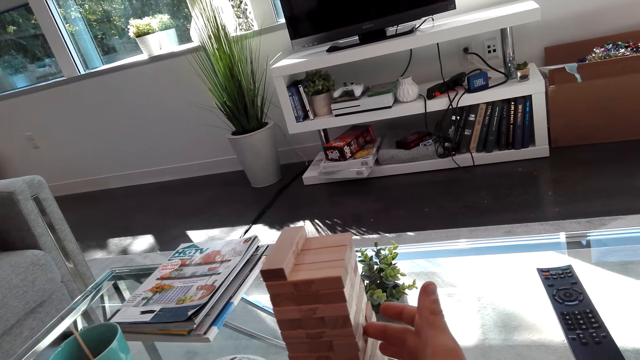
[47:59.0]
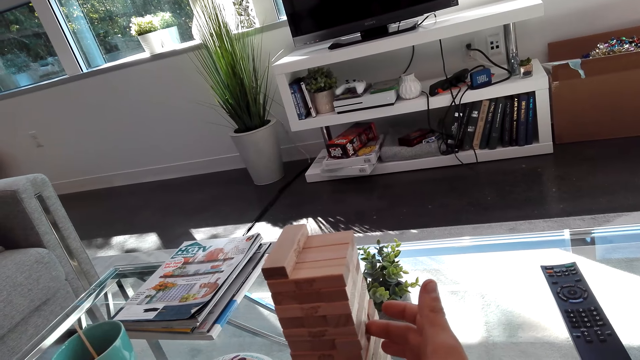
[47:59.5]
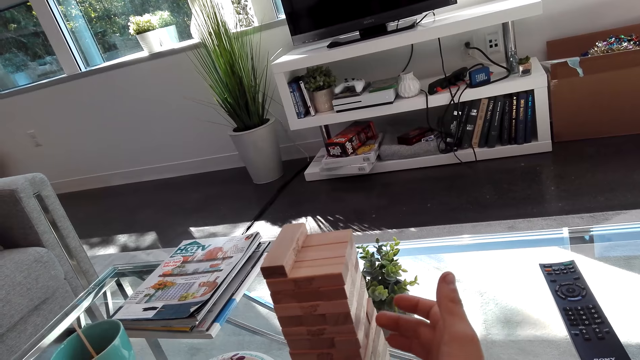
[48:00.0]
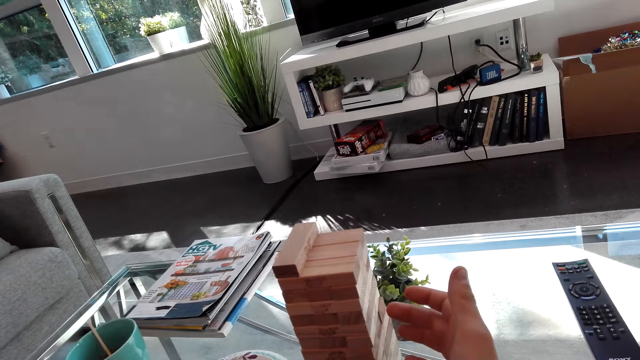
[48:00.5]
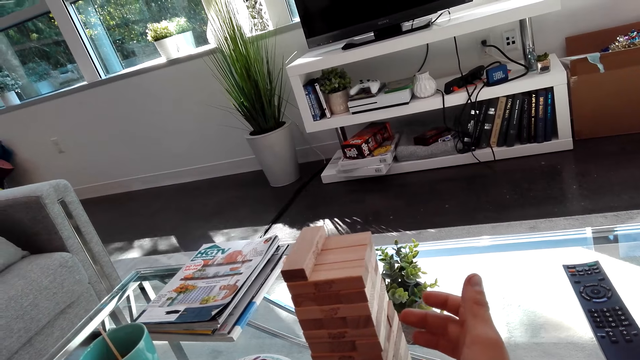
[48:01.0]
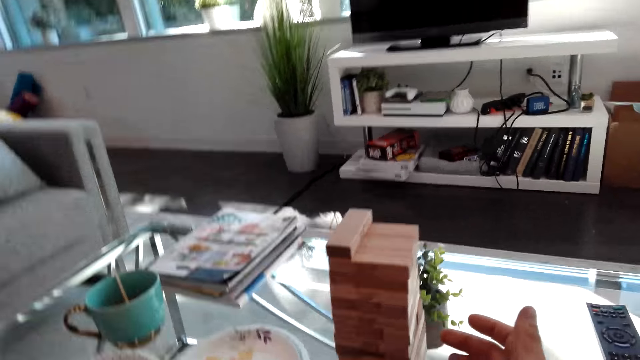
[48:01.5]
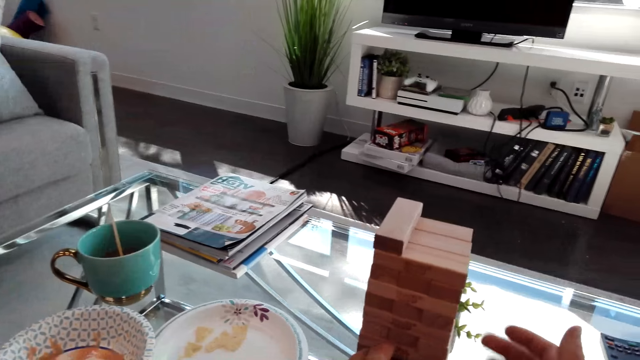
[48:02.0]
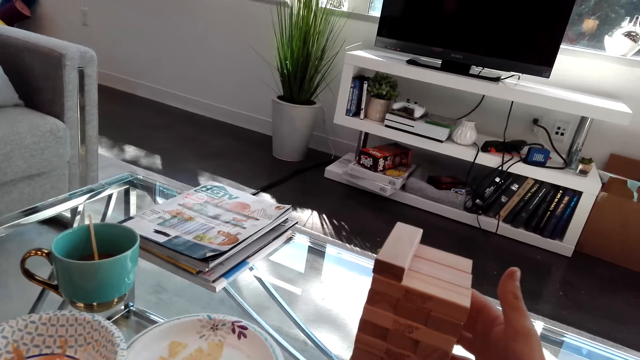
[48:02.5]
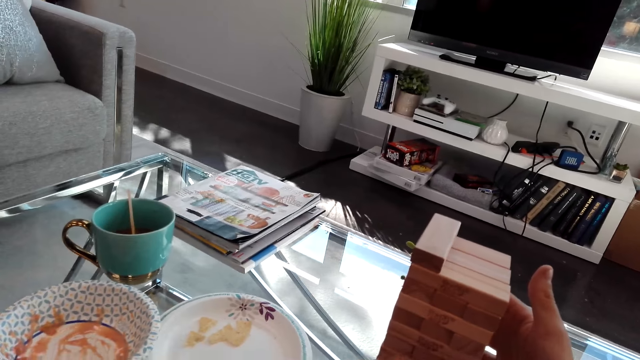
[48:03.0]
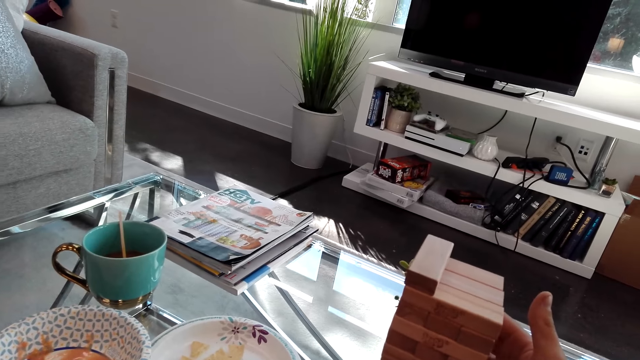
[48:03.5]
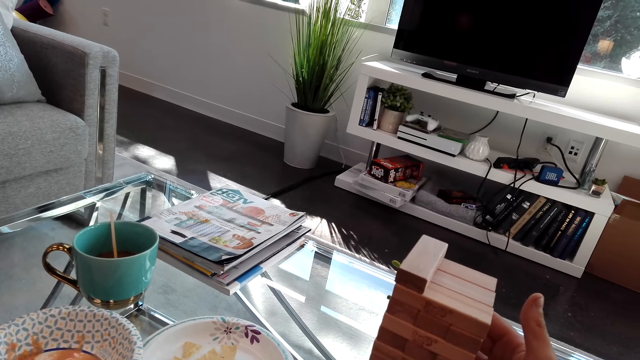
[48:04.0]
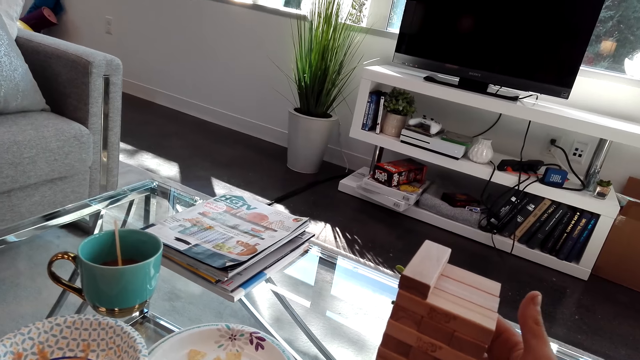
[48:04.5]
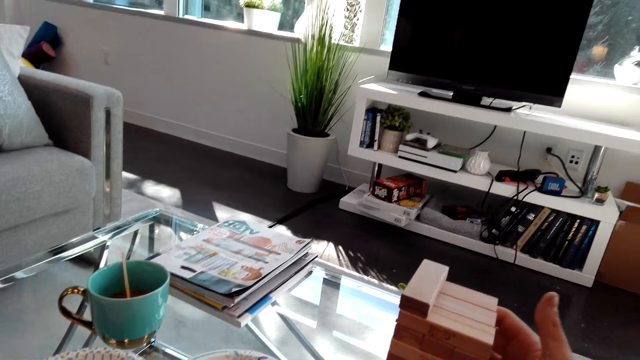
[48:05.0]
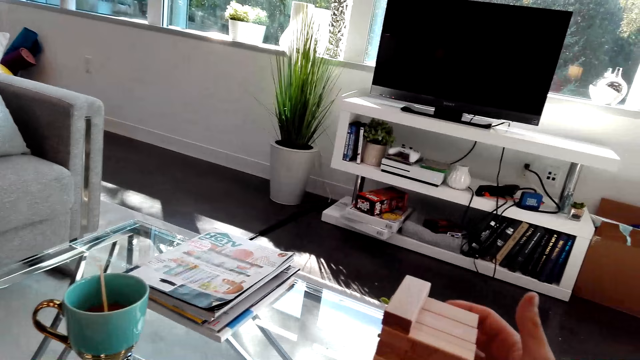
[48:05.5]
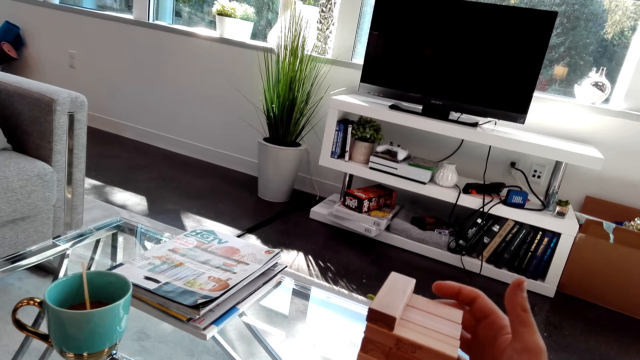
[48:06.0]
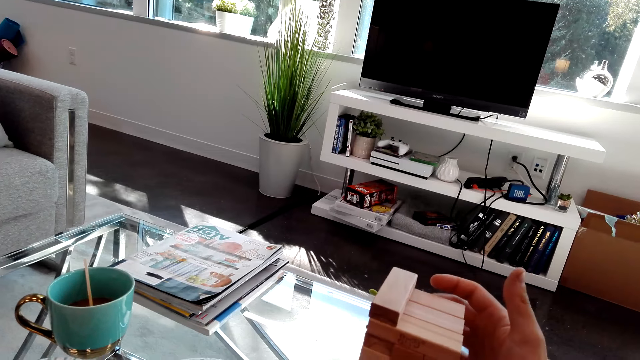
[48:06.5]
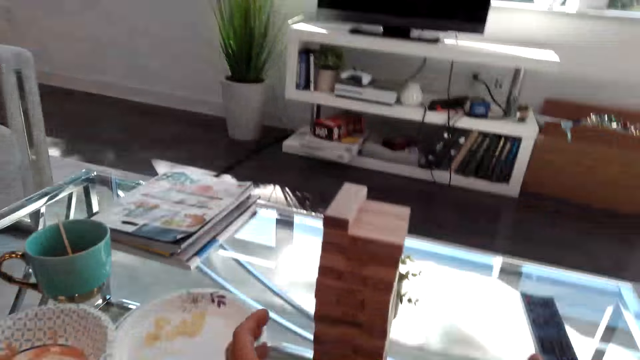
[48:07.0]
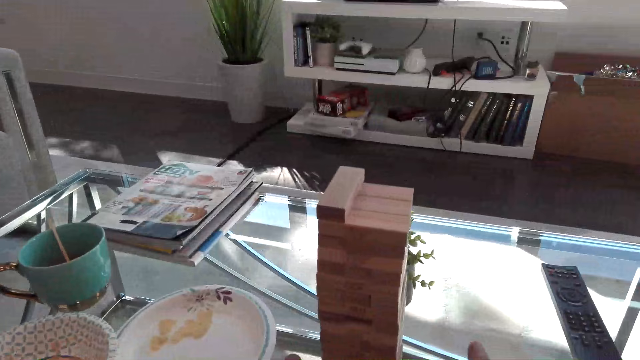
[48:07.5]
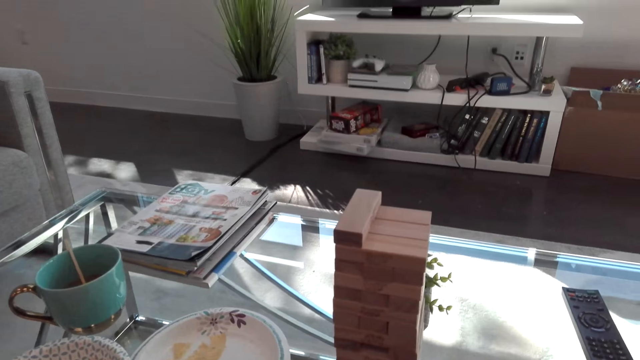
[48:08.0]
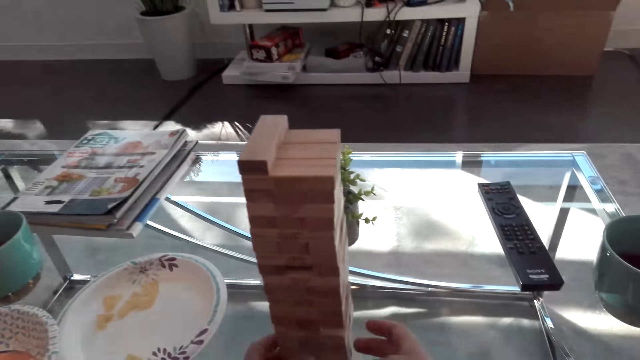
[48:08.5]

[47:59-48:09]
The camera wearer touches the jenga game.

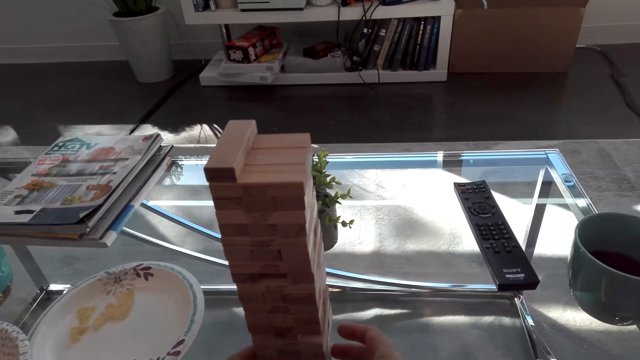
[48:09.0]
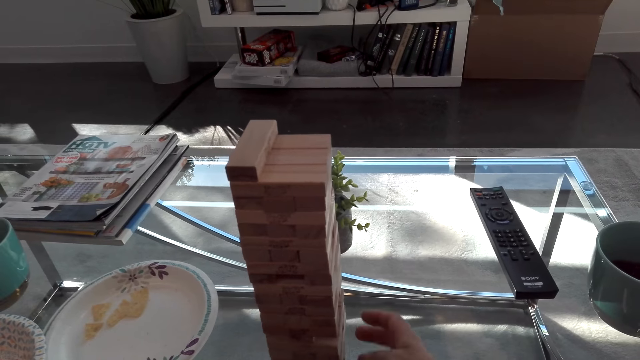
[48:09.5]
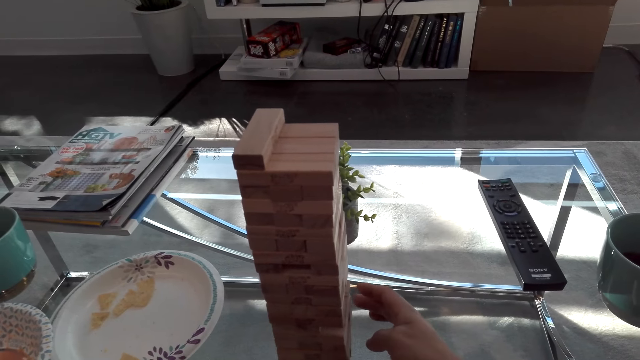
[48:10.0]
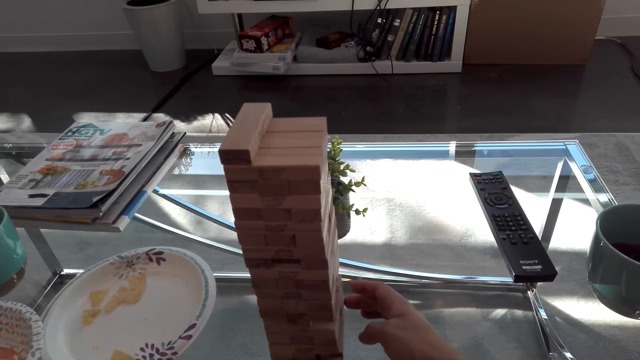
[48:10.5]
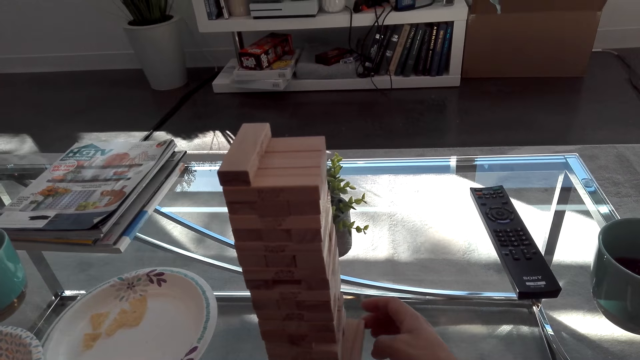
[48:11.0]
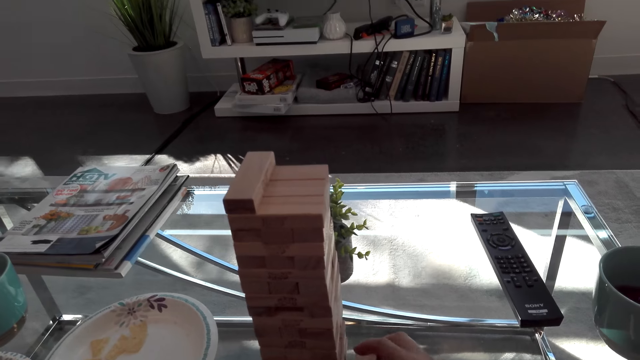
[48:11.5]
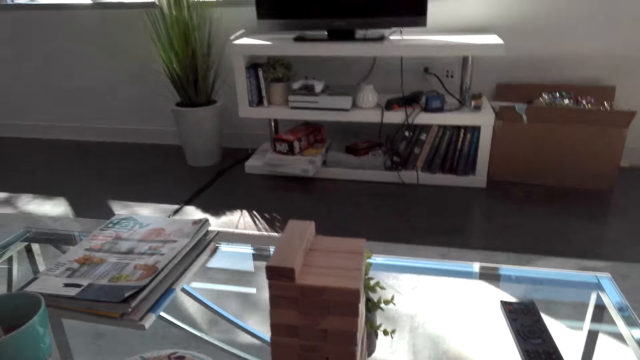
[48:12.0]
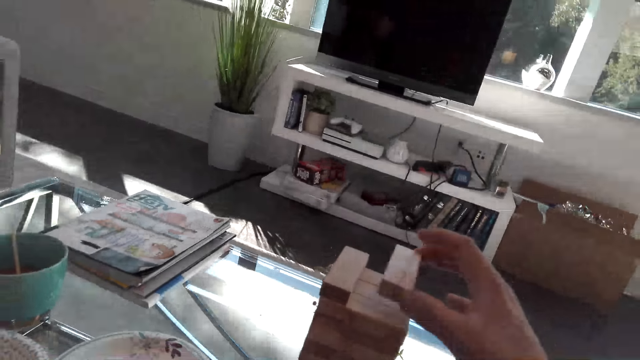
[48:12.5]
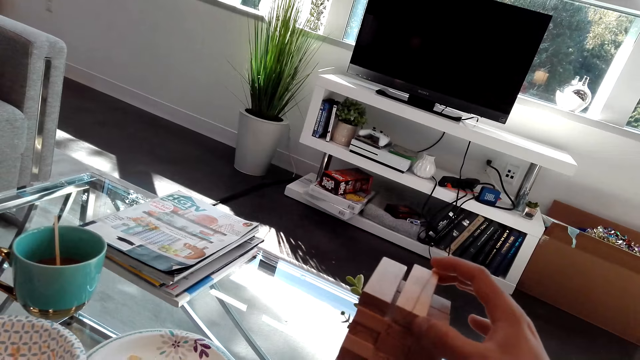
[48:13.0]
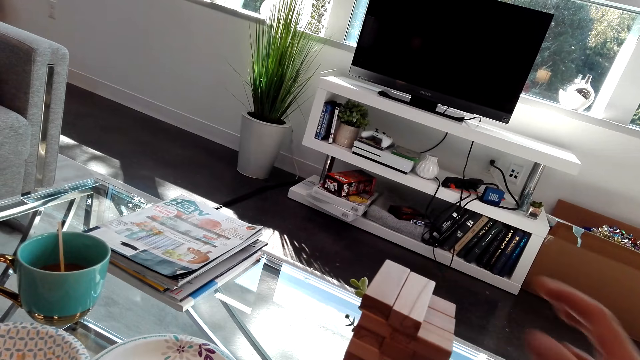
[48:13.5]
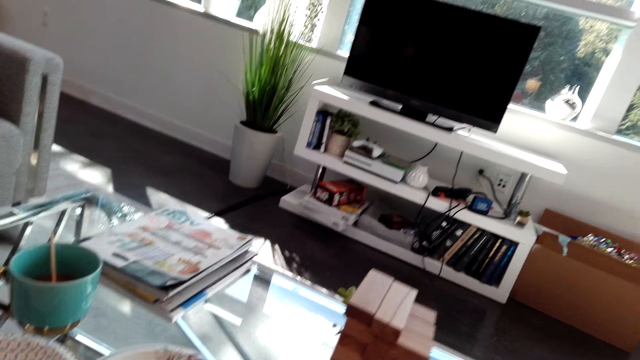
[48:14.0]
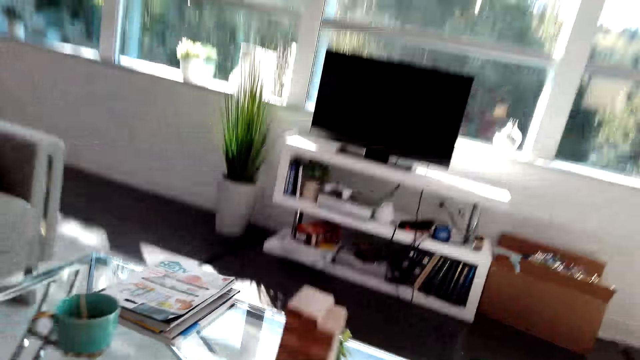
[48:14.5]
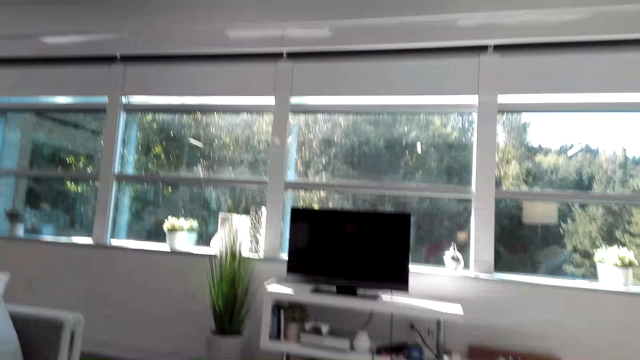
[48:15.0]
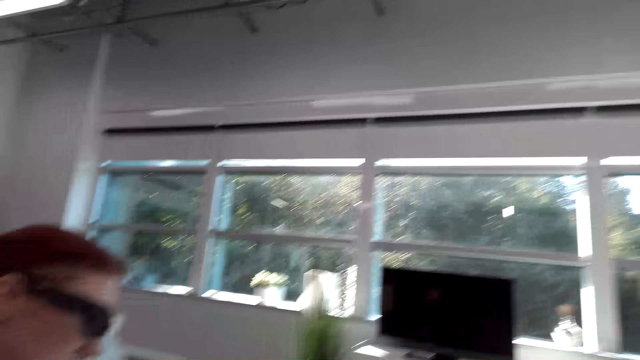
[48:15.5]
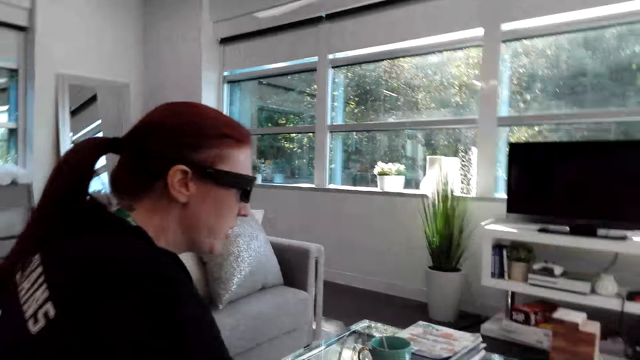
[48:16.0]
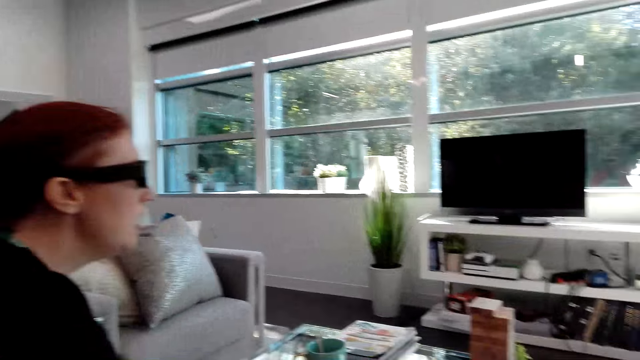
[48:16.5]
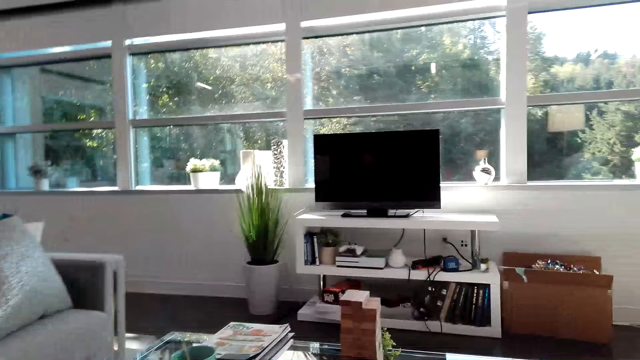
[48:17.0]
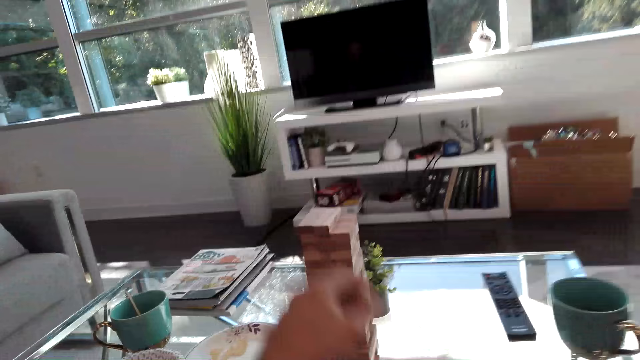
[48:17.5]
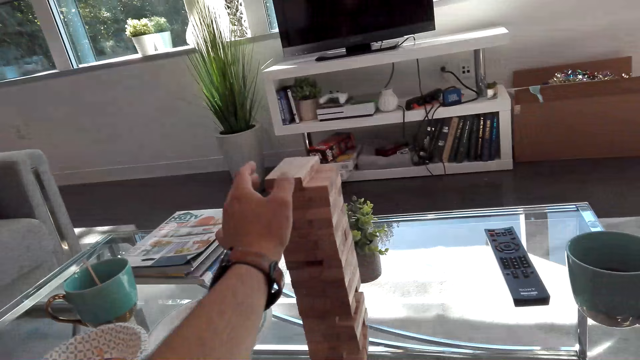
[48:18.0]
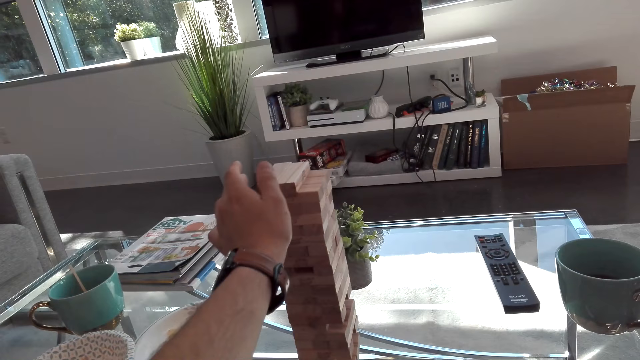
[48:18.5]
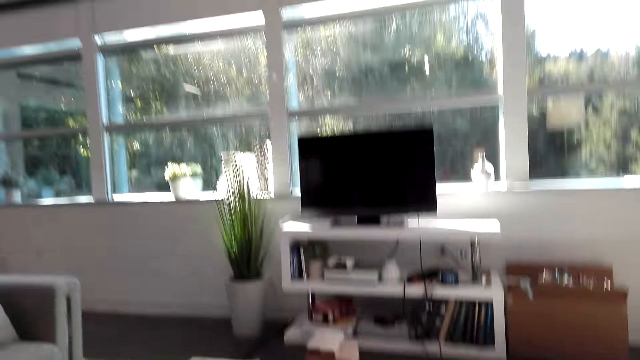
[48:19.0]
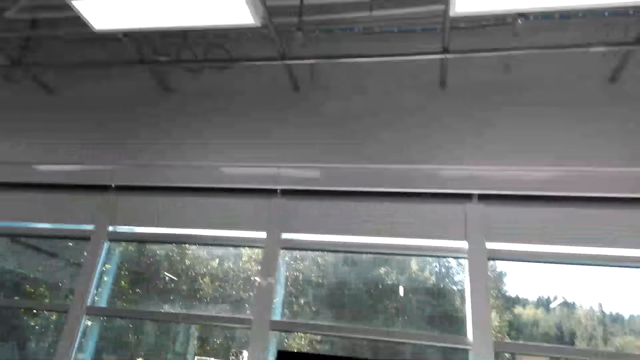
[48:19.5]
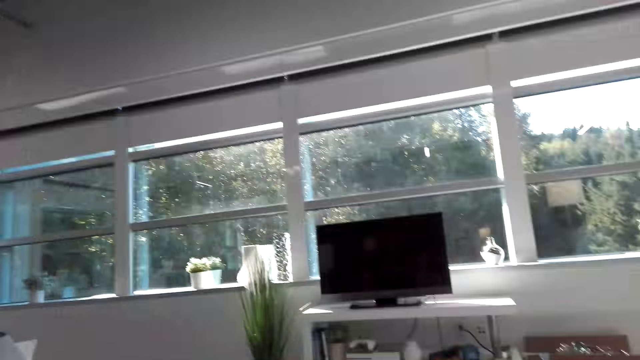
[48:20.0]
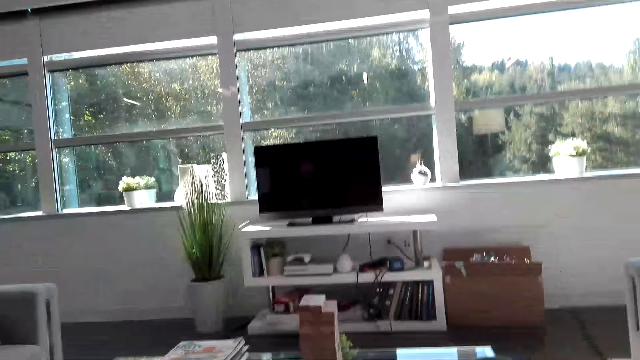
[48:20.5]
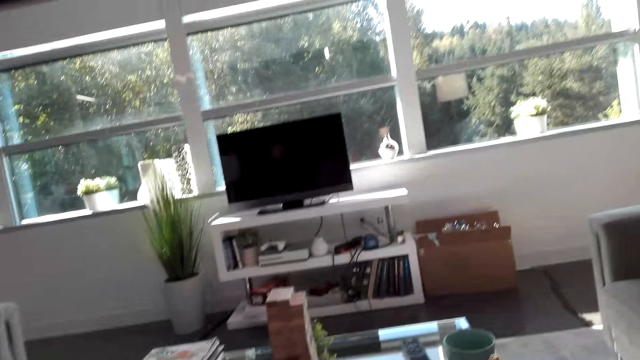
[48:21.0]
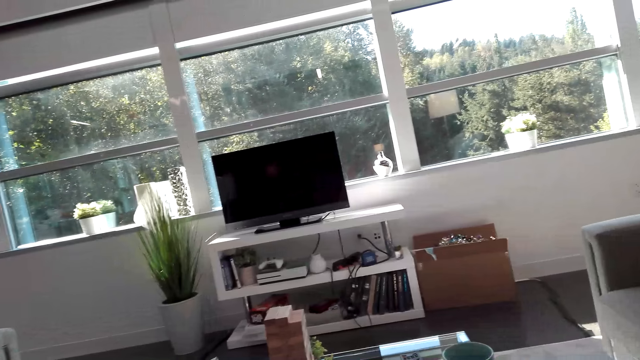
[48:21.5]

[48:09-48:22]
The camera wearer removes the puzzle. They play the jenga game. They put the piece of puzzle on top of the puzzles. They look around the room. They touch the jenga game. They look at the tv.
